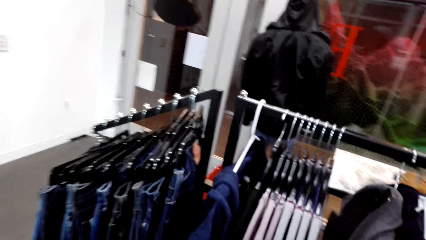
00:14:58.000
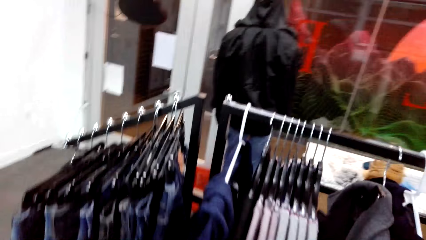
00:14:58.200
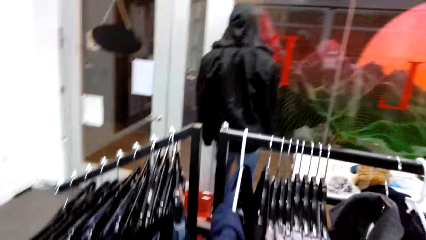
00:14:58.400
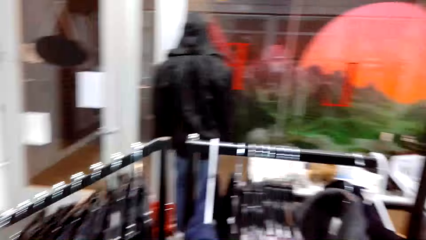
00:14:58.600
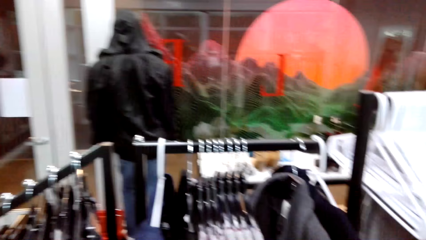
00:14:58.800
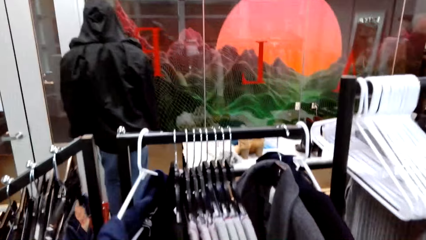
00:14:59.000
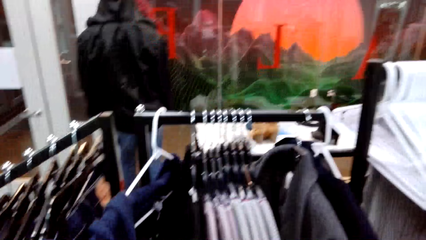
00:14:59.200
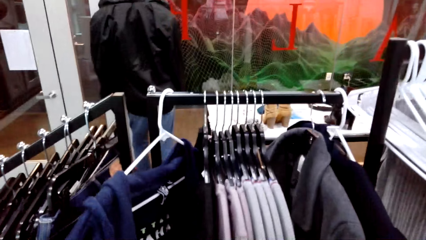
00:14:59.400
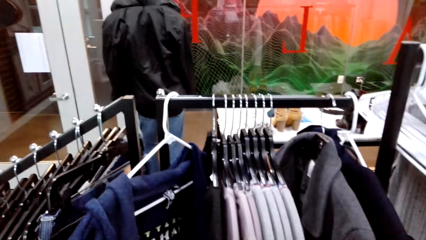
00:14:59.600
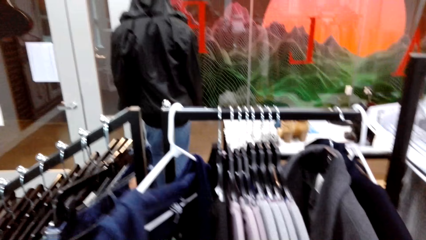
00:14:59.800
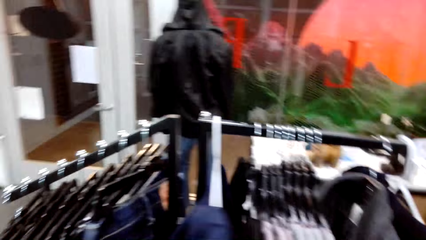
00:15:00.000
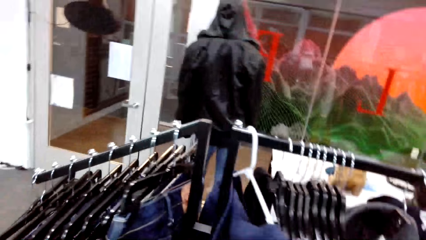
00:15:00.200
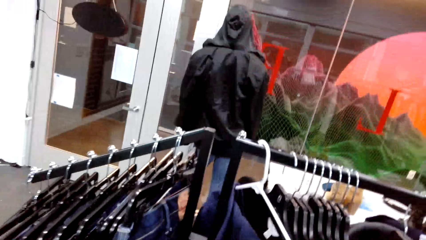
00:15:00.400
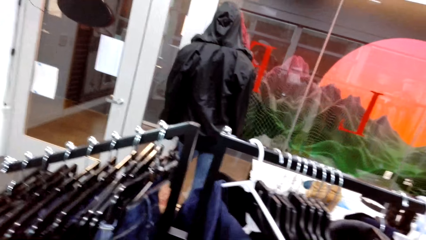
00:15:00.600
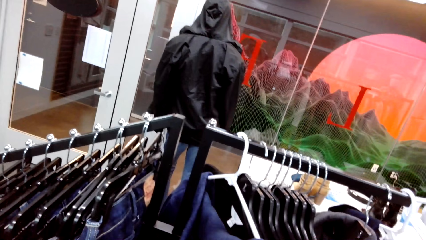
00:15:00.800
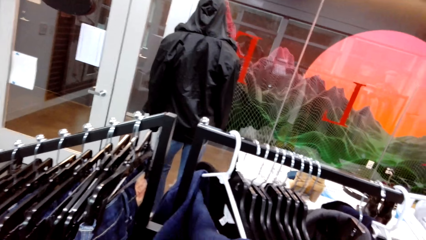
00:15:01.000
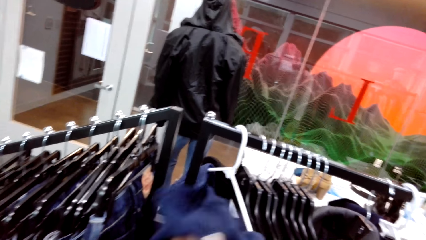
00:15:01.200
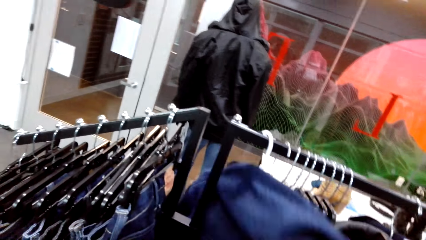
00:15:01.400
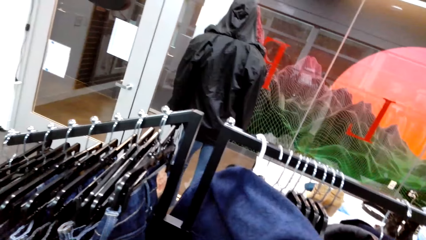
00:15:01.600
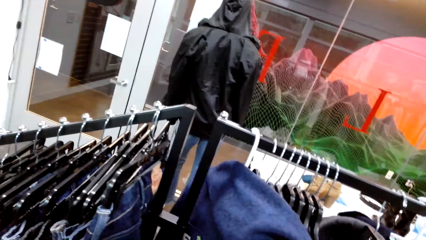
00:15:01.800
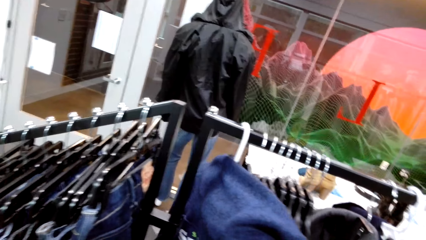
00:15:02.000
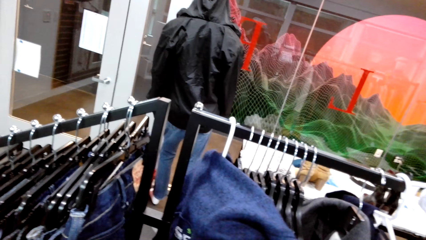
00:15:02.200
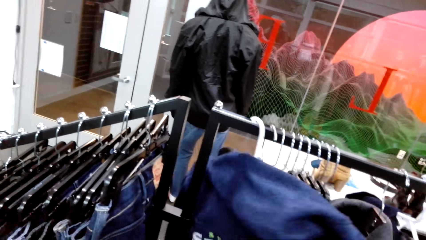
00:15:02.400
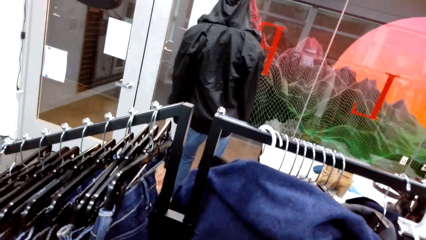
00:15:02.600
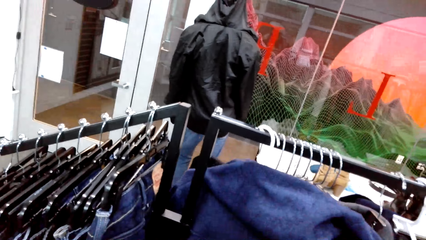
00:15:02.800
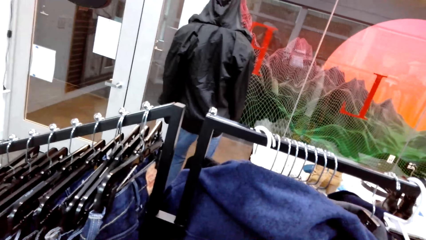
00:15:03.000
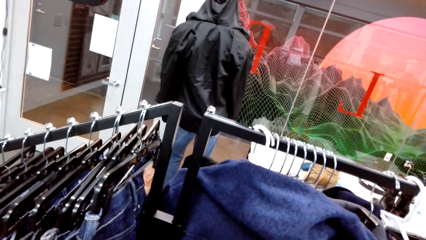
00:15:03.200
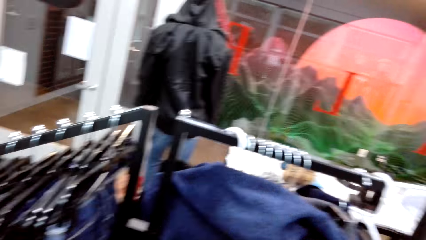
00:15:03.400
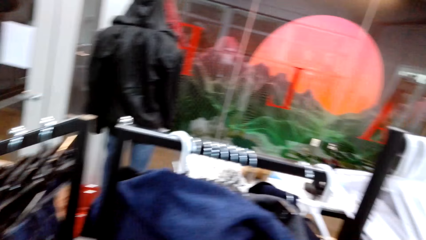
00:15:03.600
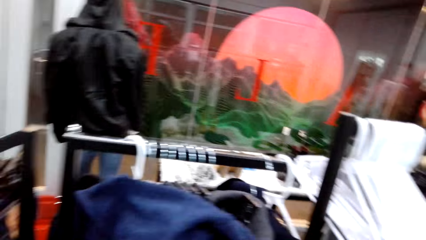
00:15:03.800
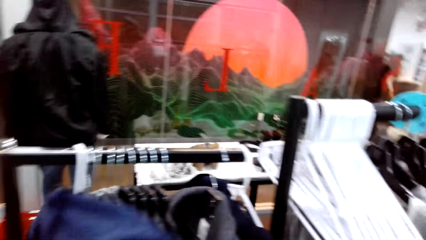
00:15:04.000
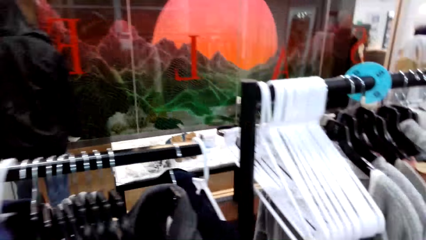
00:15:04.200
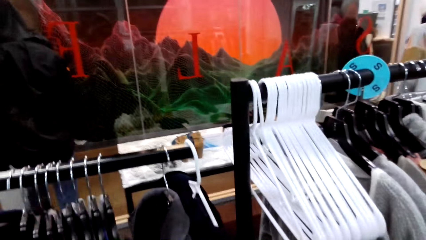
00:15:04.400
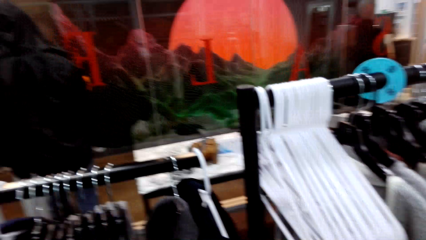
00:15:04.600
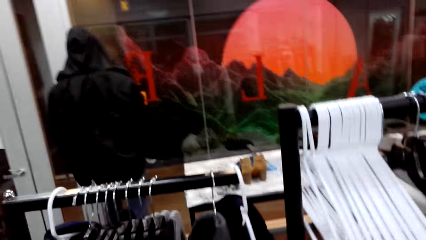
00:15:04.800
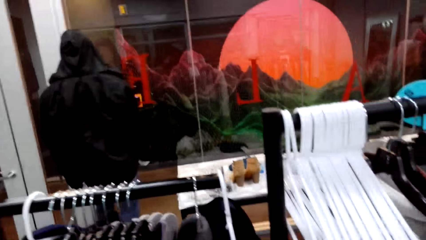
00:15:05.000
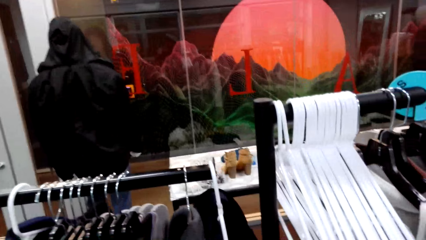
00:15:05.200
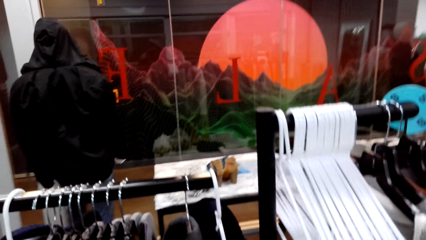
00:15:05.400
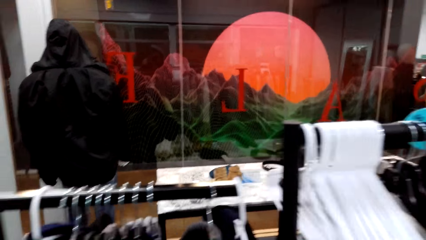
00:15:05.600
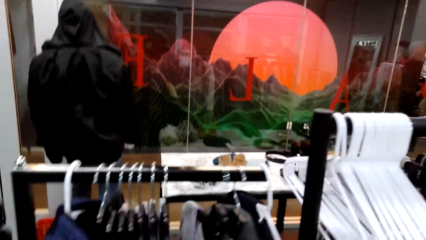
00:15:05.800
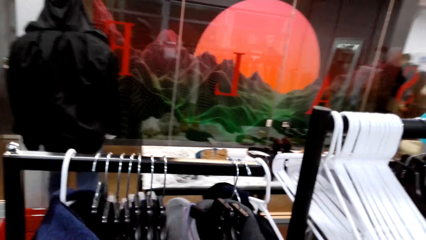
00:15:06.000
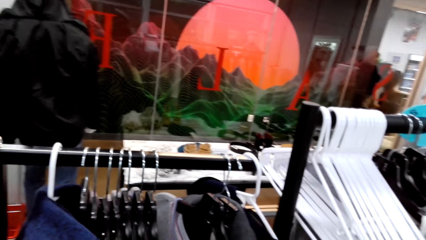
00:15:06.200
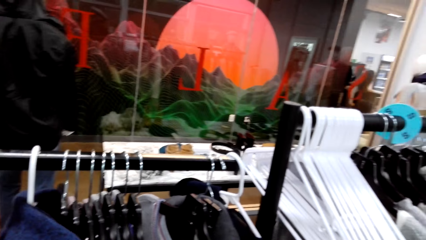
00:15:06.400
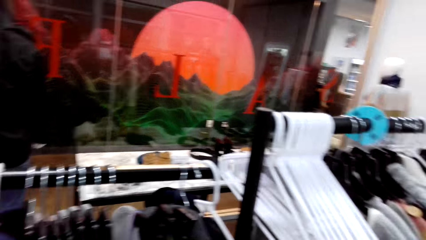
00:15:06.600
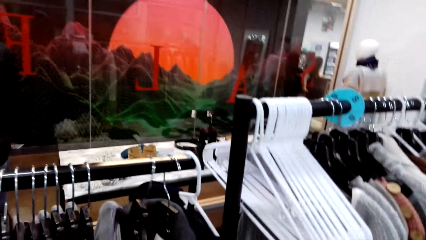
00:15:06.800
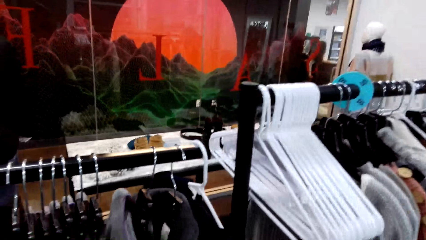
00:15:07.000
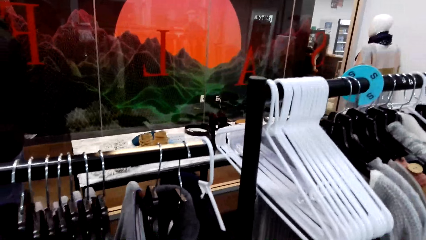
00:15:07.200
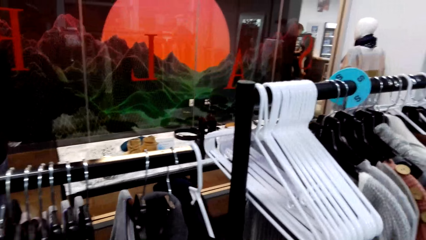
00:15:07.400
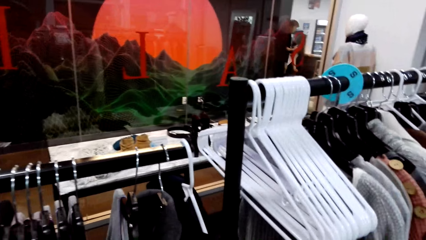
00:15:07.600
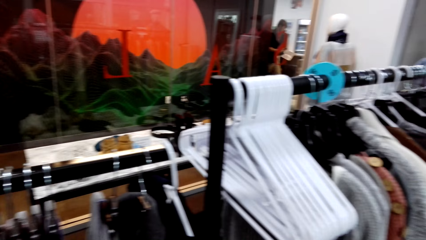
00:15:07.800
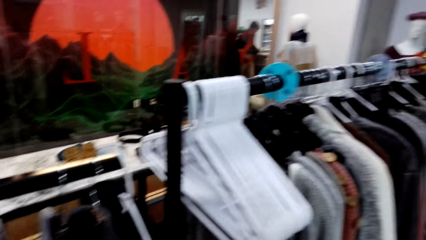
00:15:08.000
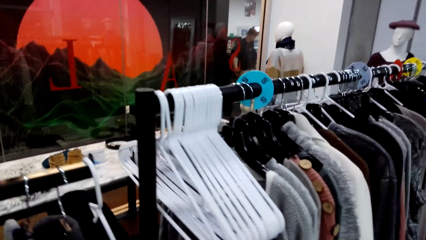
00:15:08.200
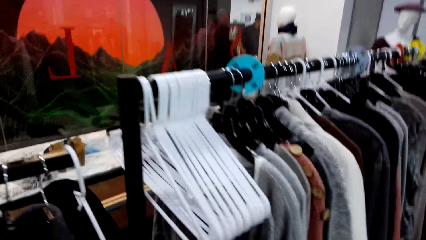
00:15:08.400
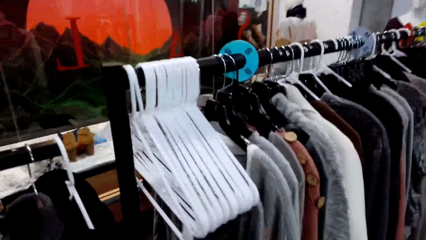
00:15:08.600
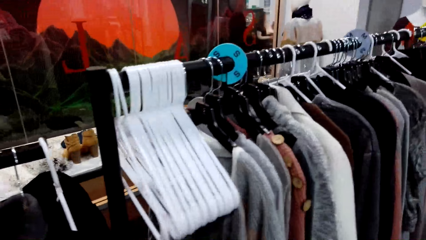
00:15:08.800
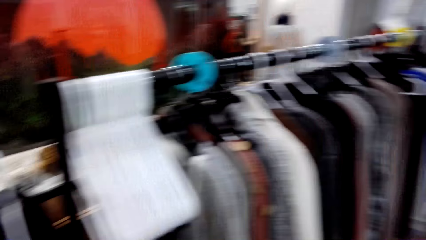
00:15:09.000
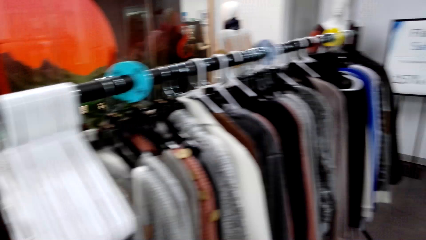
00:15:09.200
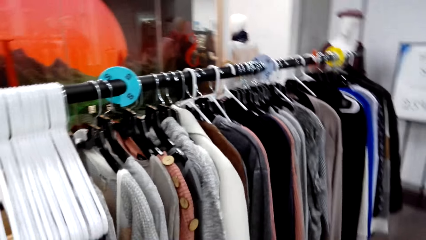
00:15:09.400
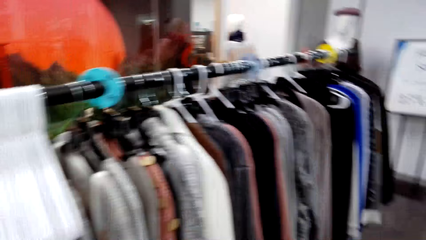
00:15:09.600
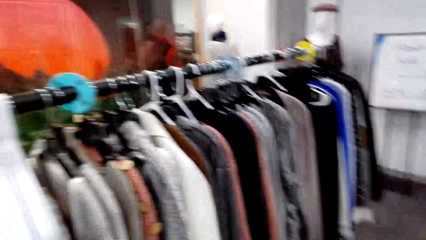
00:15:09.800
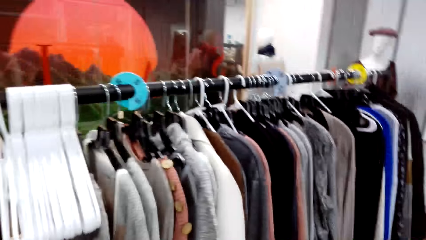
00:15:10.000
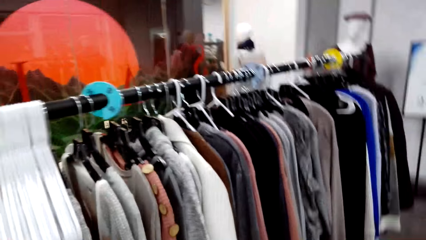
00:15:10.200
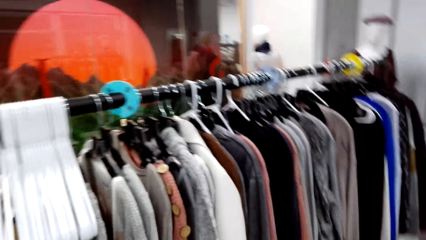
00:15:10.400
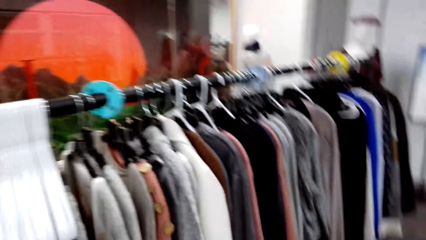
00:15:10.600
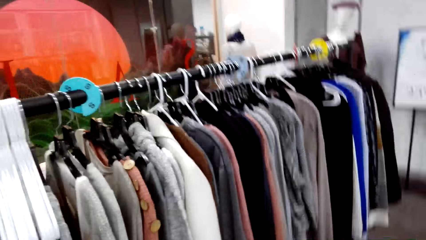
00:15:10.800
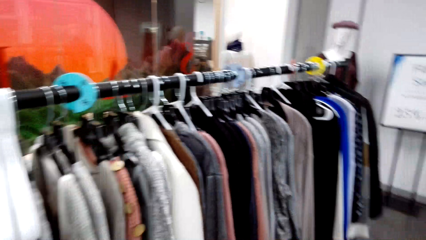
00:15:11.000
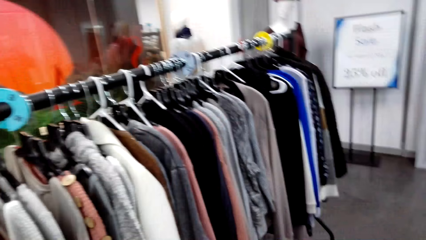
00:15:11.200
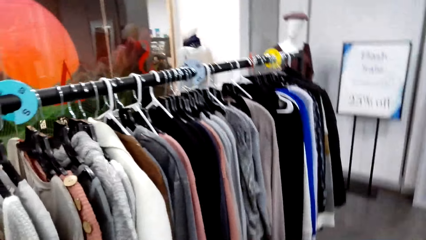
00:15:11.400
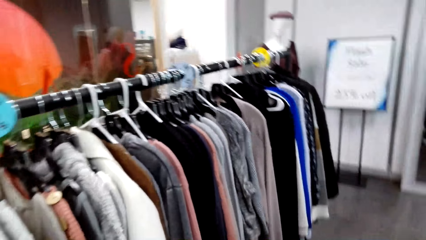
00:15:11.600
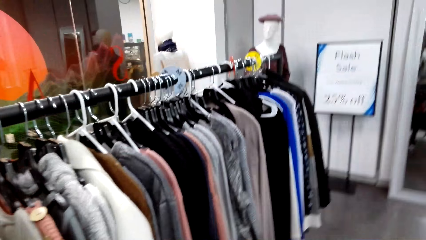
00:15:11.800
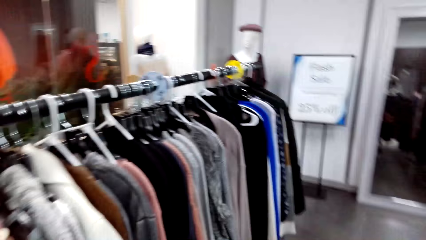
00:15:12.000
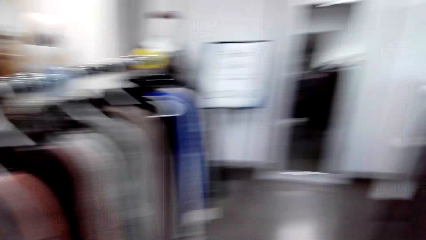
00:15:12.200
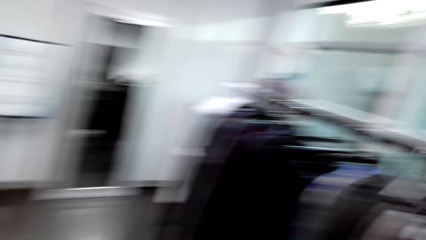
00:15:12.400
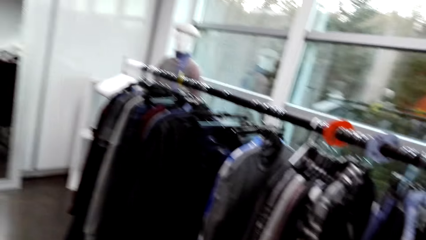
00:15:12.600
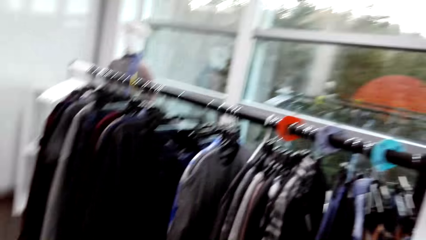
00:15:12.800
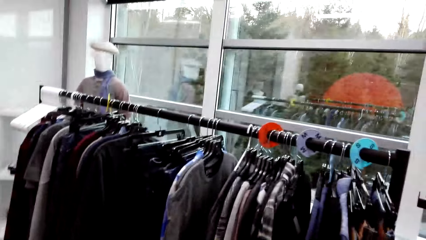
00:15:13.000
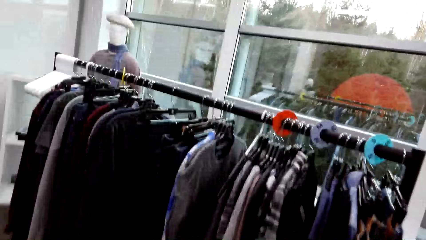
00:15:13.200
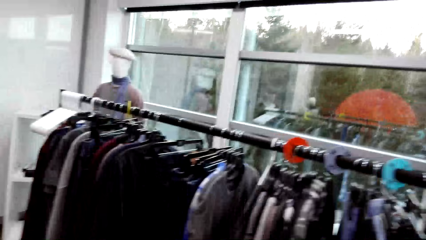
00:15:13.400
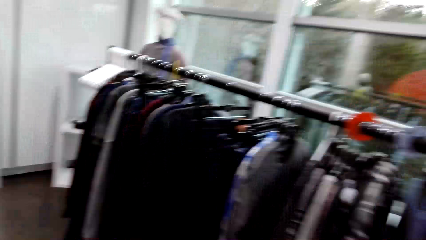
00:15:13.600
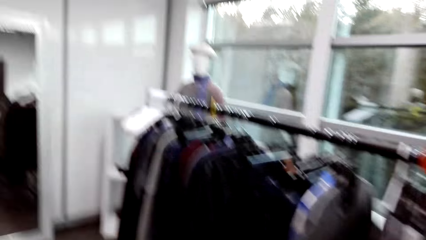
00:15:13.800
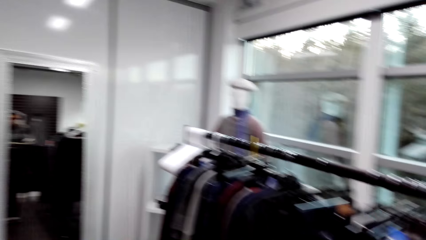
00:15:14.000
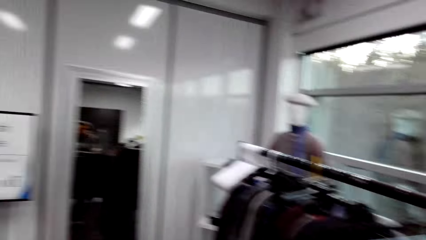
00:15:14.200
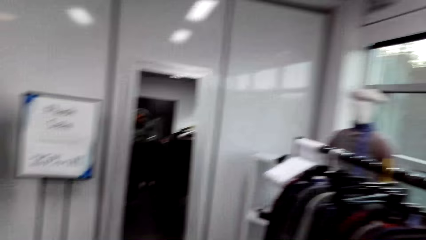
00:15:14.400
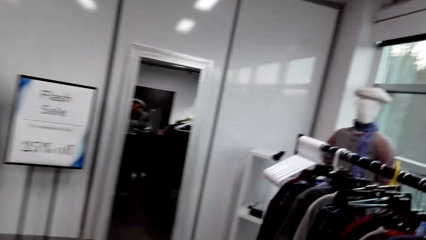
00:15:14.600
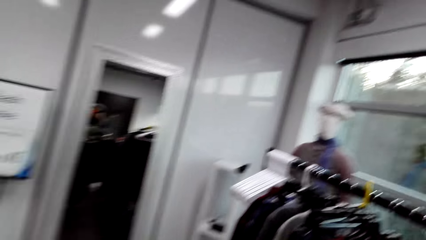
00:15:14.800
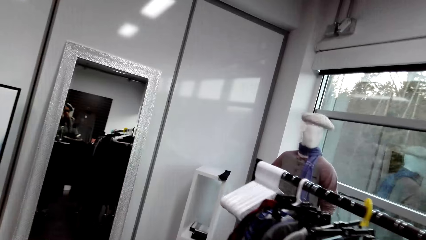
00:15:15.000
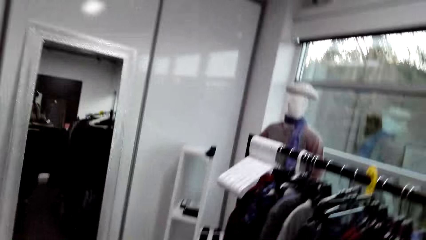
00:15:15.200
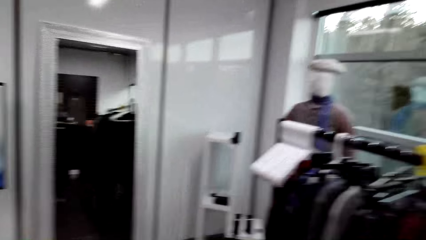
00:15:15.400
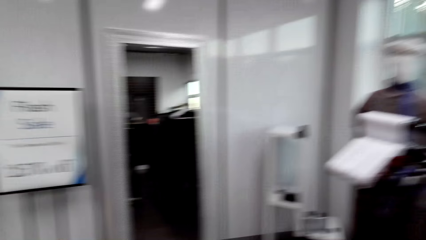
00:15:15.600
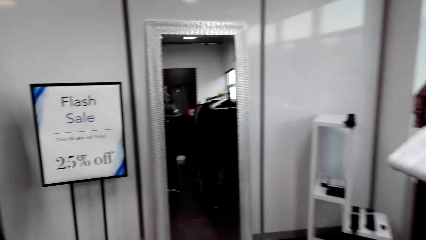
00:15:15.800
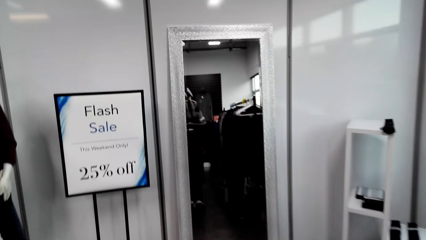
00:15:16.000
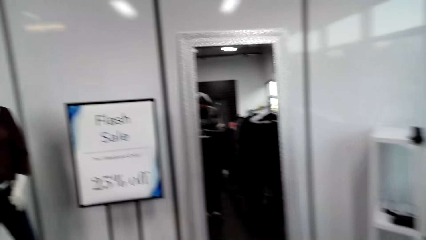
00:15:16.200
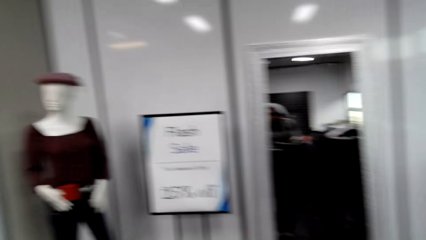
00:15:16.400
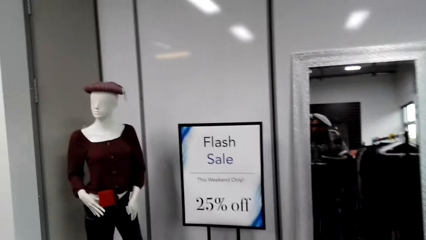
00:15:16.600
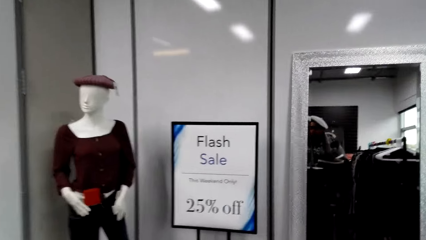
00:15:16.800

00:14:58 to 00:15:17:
The camera wearer moves his left hand through pieces of clothing on a stand. The man walks past the woman. The camera wearer moves around.
